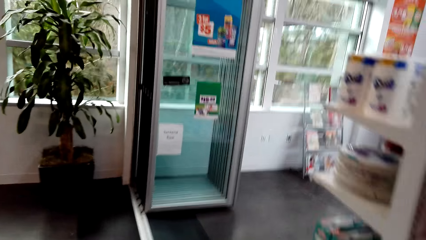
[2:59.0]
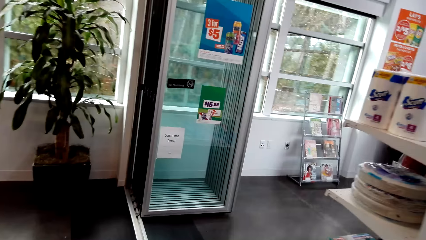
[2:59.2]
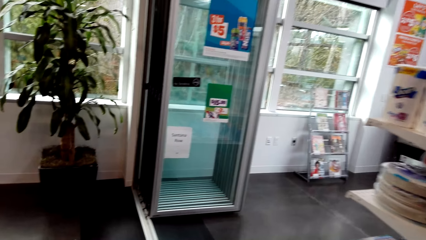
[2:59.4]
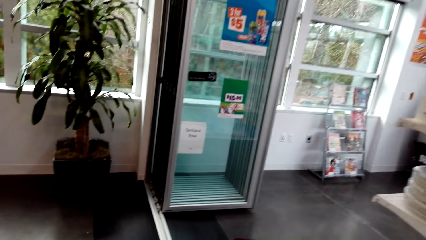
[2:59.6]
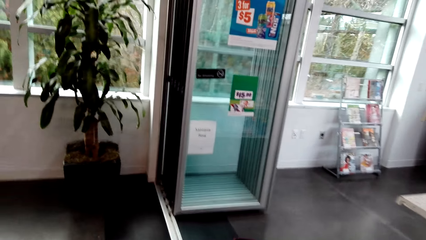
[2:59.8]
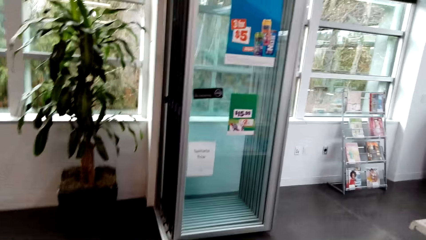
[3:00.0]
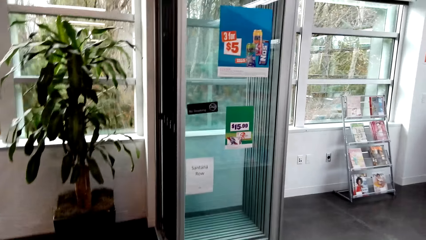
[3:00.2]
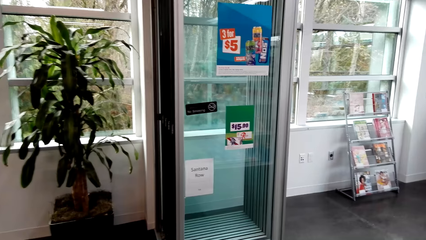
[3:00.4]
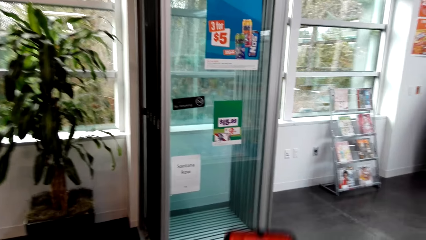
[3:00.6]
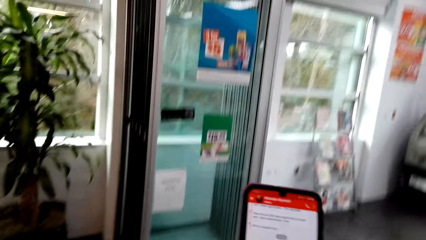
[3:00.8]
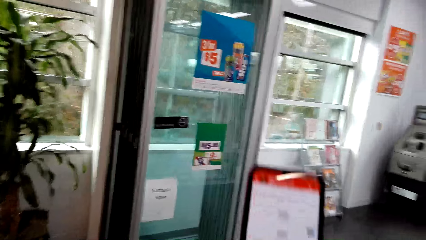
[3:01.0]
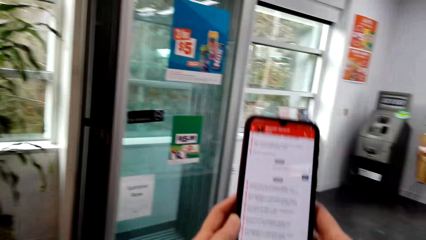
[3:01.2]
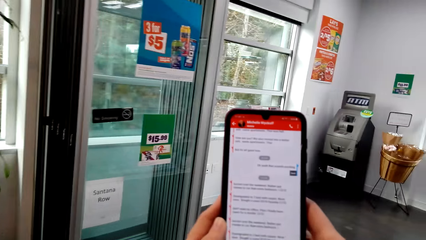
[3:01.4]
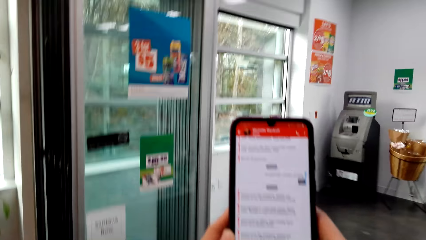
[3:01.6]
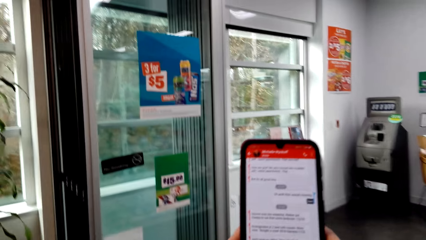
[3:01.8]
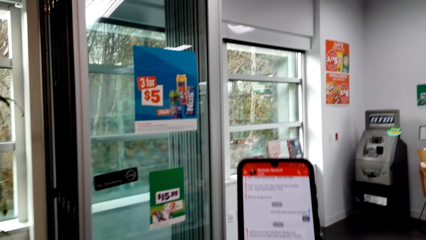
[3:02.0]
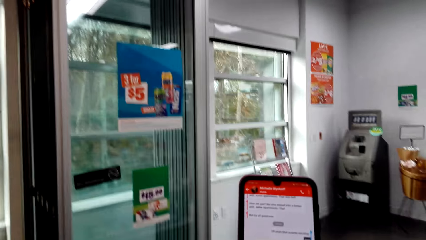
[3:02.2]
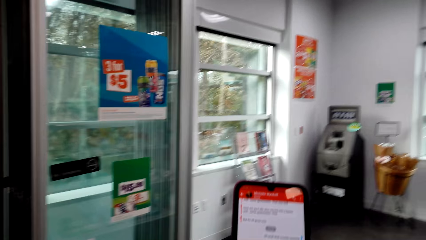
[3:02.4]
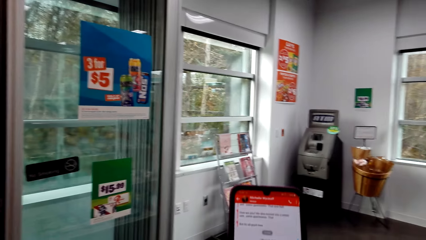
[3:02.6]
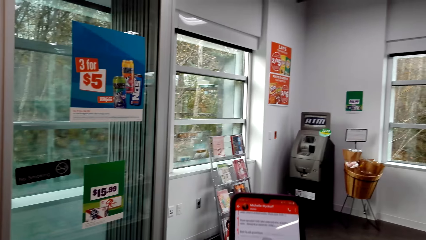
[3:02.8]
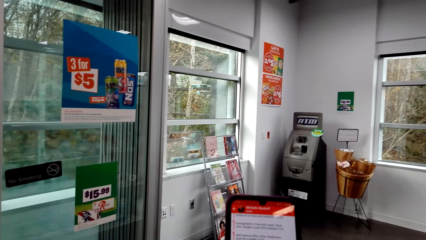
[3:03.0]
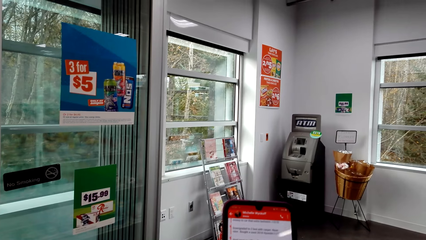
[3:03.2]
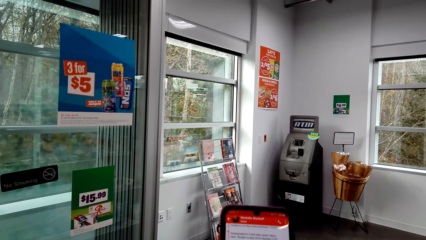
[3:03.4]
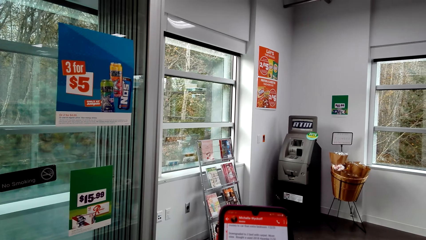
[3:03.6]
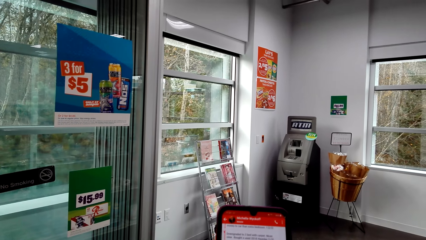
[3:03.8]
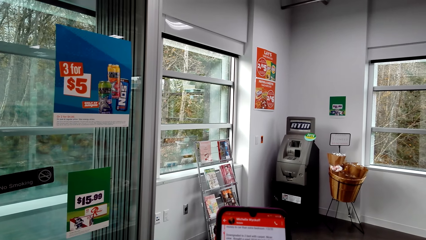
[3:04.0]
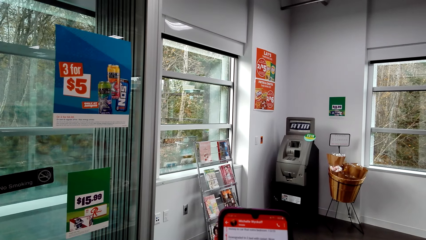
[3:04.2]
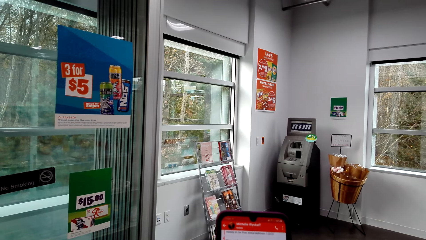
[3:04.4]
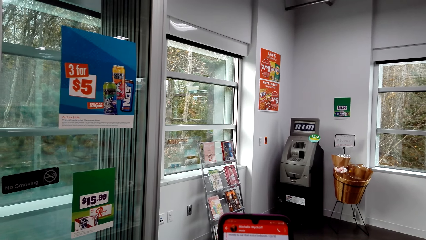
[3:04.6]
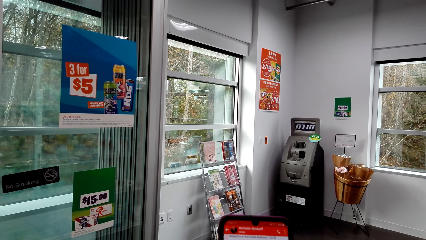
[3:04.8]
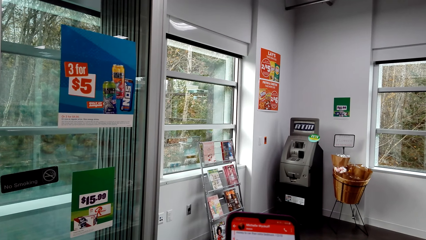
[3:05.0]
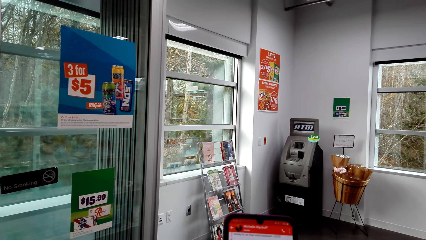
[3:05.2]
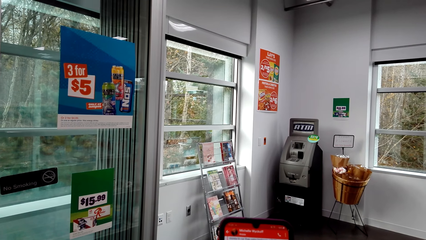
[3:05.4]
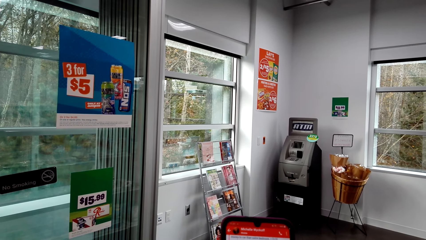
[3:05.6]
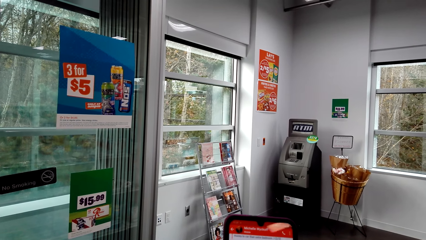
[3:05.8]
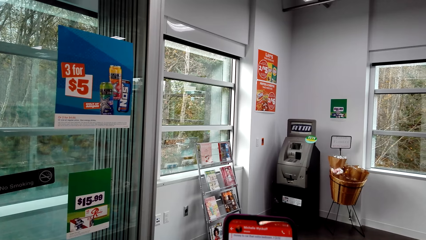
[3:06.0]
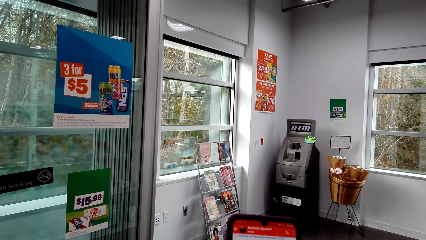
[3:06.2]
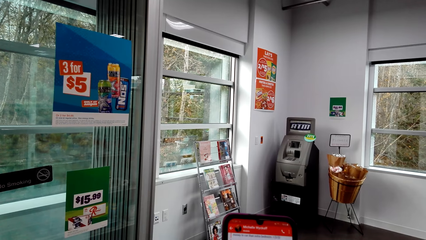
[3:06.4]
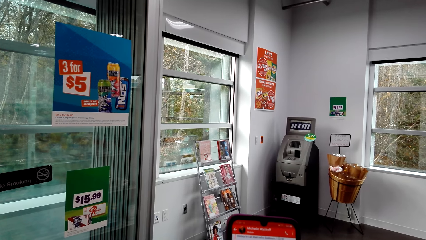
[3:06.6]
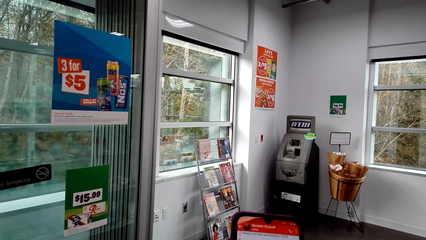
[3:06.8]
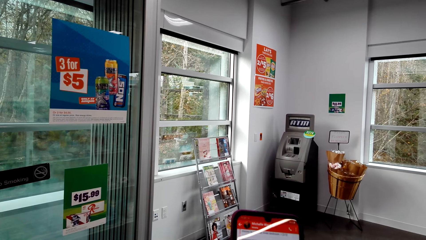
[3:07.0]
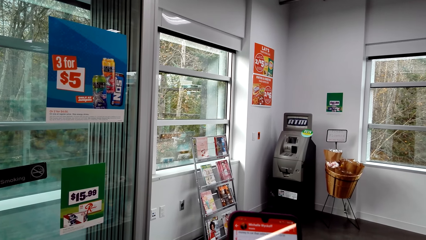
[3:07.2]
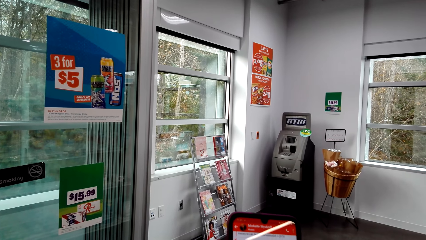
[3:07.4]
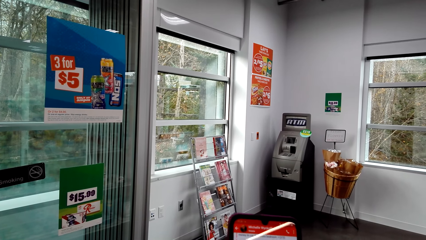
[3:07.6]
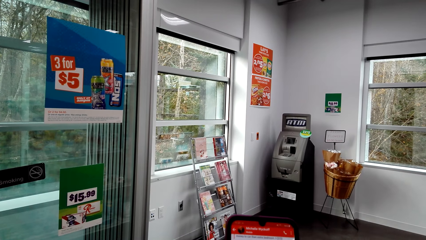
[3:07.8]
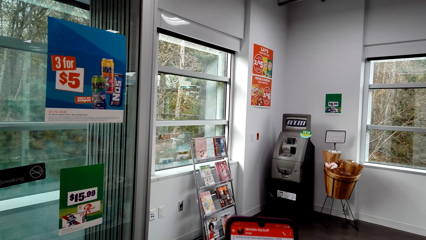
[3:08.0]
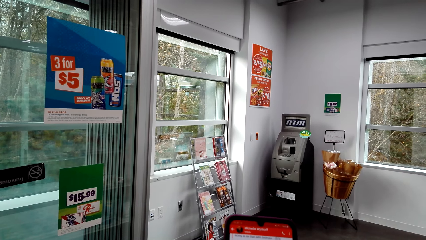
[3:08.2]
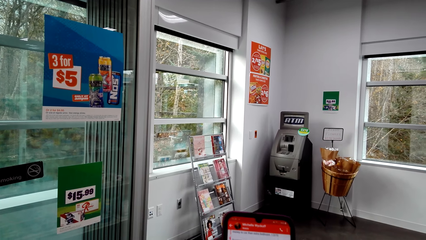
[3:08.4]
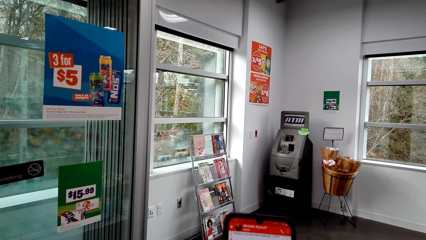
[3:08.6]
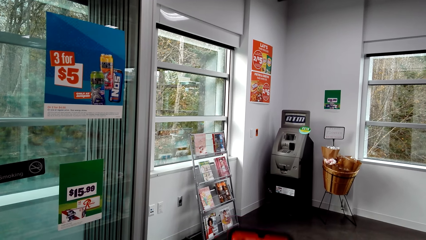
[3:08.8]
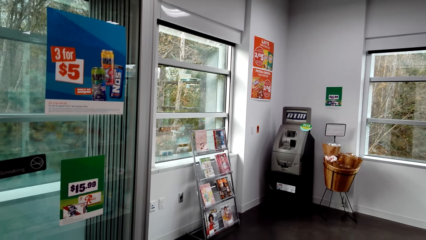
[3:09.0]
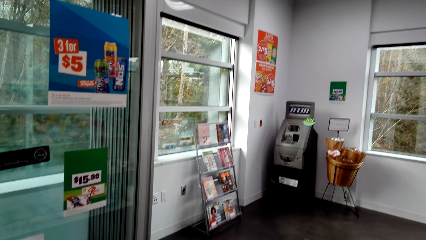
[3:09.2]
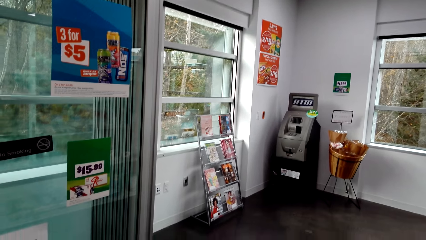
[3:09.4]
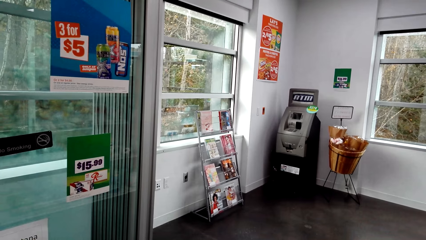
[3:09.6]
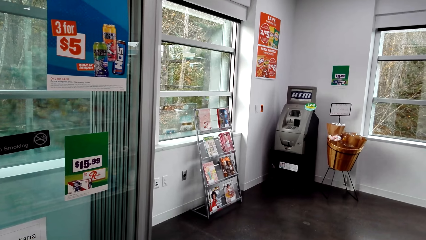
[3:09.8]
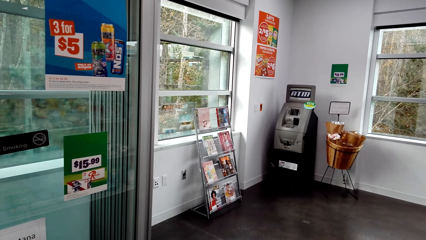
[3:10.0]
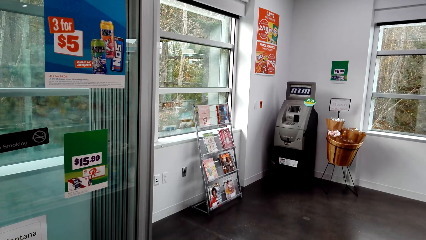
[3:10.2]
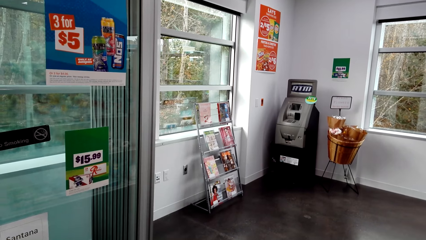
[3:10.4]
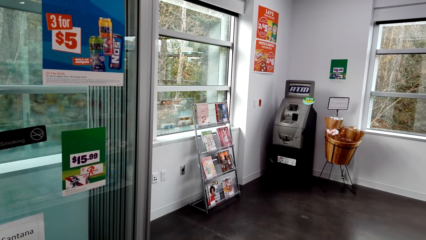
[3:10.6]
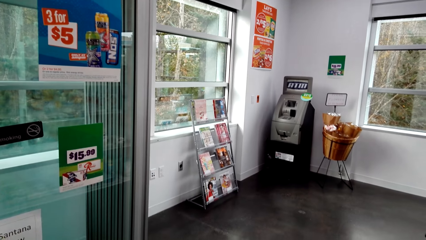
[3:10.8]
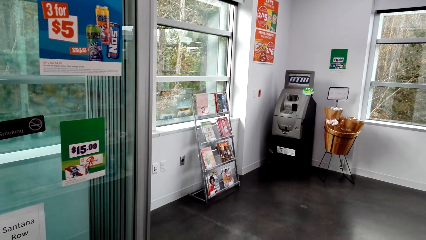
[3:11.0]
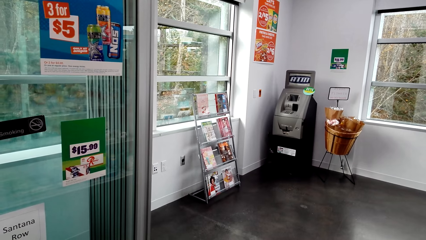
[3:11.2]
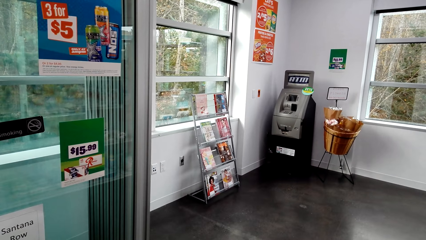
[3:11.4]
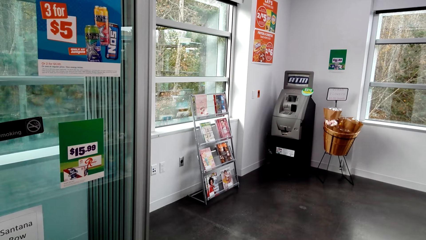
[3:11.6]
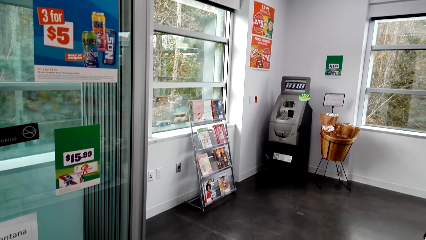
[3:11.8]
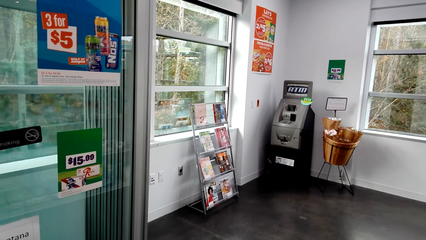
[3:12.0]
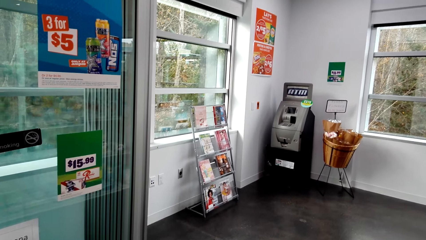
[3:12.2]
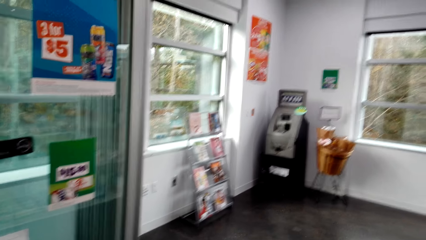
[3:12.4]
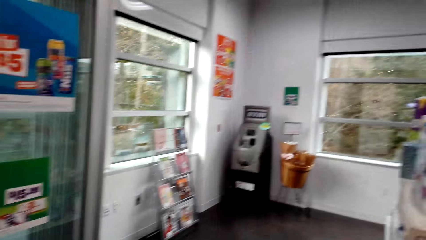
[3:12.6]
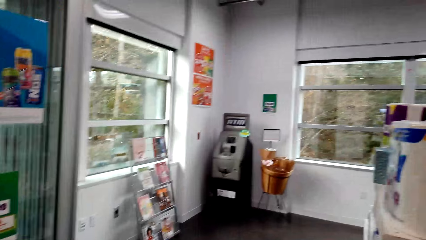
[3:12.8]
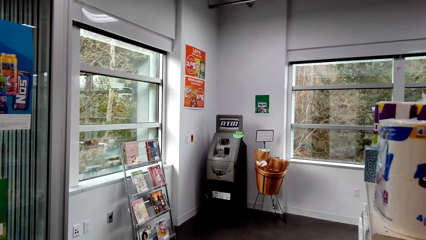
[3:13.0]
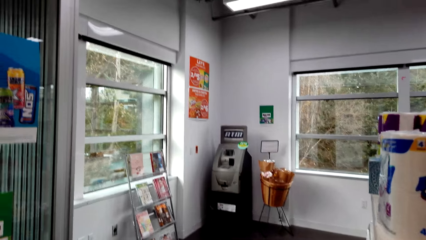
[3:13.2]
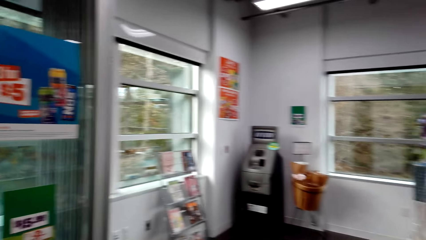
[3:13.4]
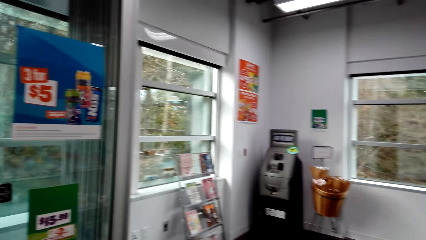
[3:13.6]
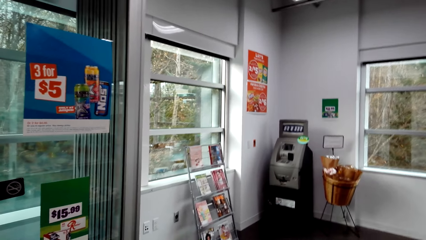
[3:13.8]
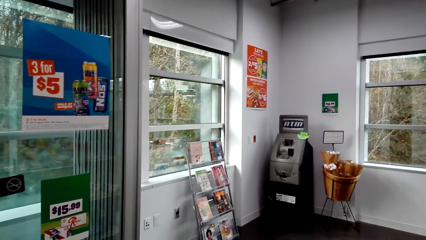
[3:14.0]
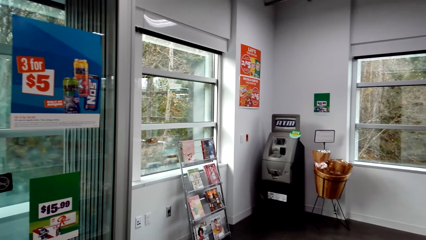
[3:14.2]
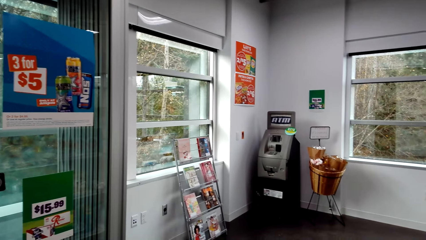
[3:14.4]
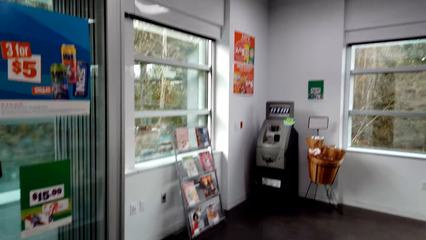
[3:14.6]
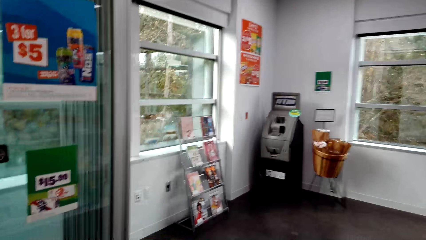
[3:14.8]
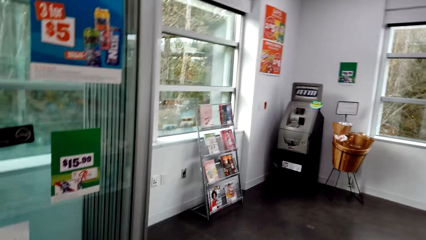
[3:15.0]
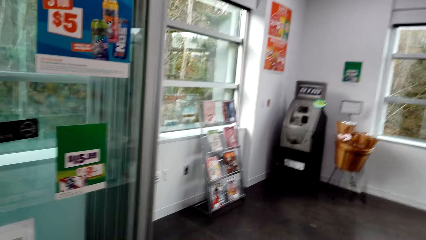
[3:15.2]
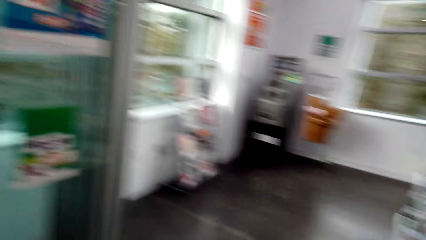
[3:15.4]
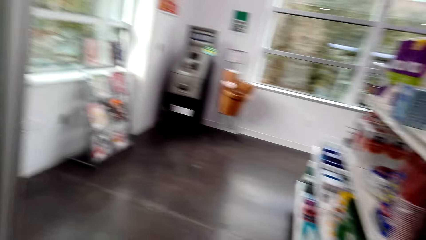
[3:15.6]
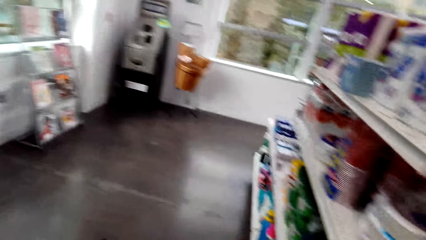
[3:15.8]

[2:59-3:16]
The camera wearer browses on the phone.
